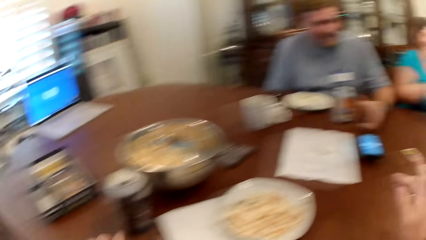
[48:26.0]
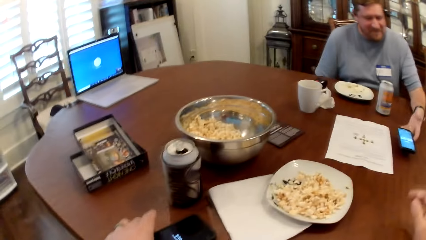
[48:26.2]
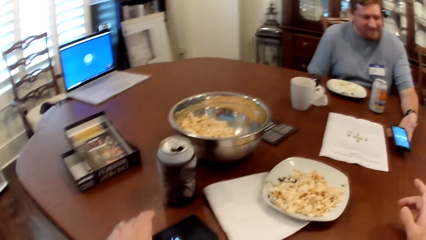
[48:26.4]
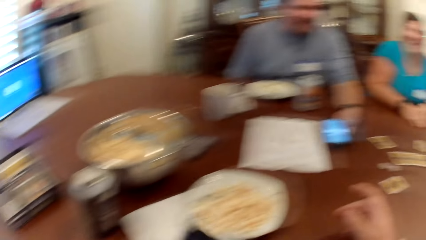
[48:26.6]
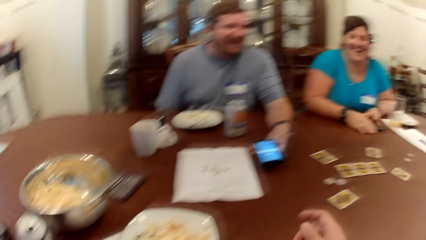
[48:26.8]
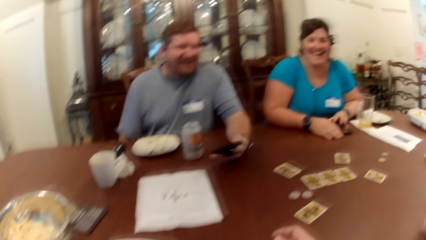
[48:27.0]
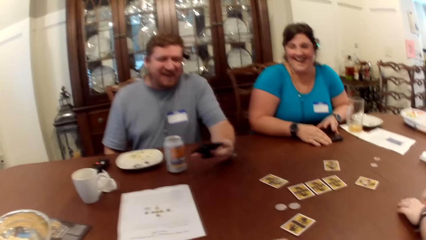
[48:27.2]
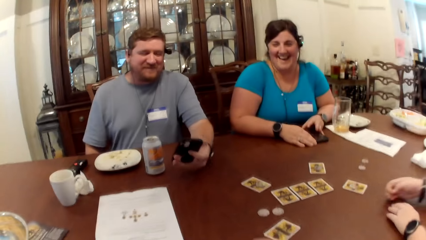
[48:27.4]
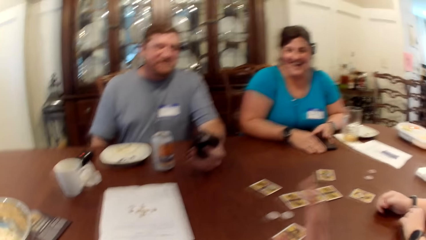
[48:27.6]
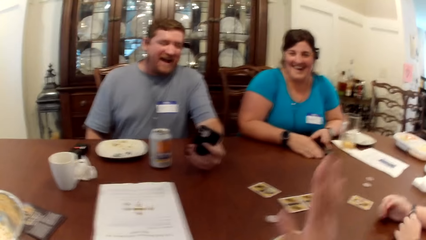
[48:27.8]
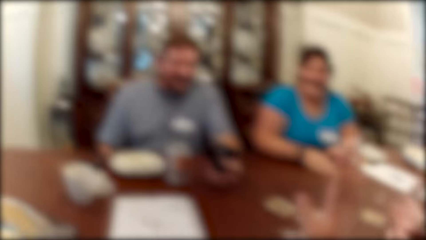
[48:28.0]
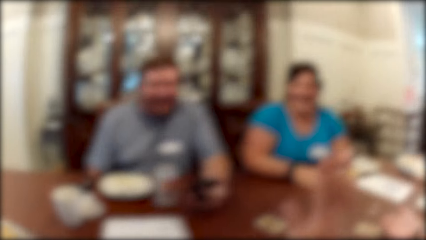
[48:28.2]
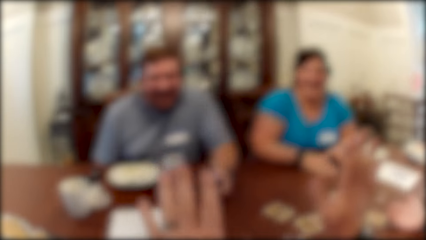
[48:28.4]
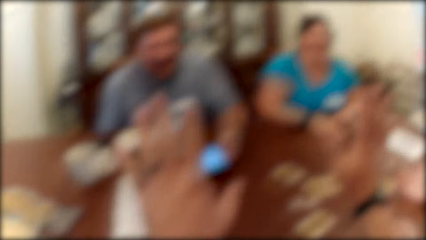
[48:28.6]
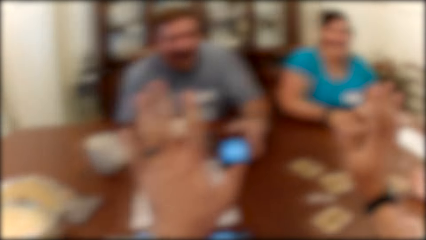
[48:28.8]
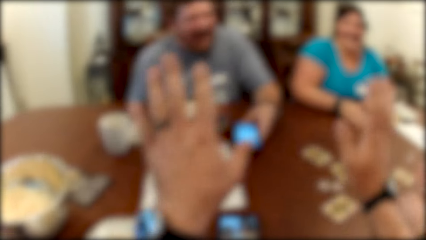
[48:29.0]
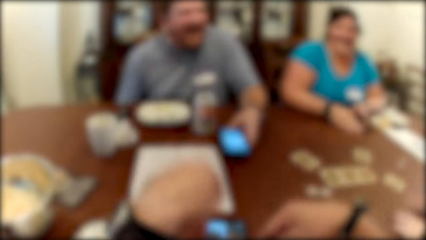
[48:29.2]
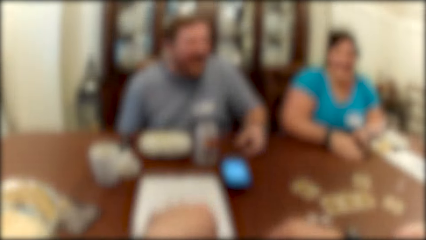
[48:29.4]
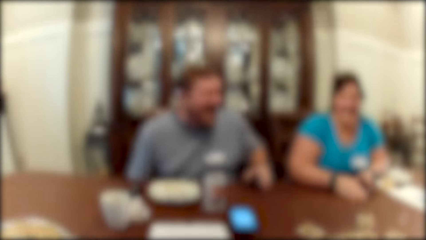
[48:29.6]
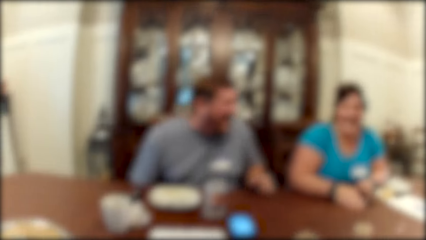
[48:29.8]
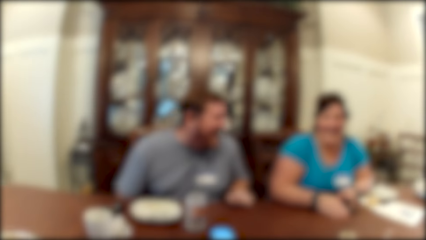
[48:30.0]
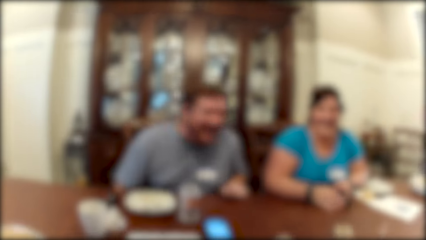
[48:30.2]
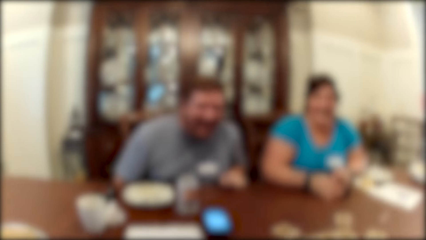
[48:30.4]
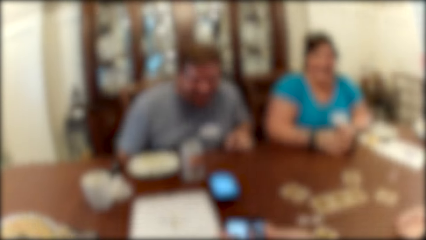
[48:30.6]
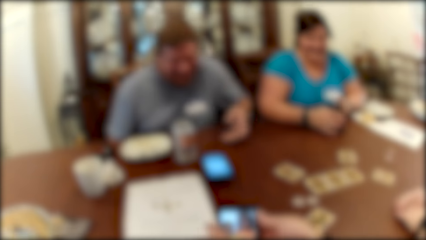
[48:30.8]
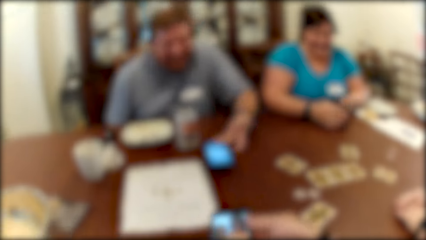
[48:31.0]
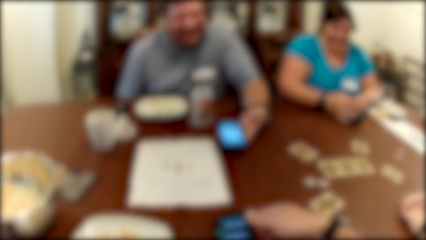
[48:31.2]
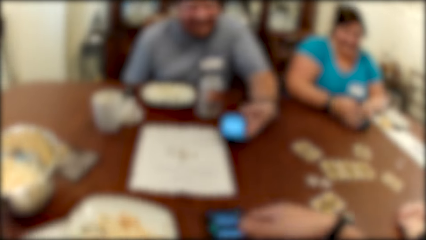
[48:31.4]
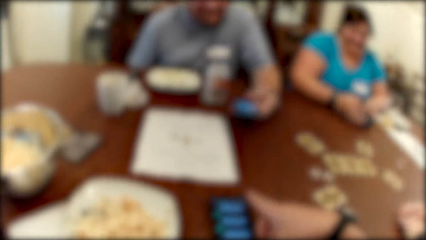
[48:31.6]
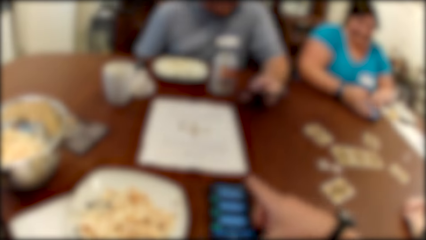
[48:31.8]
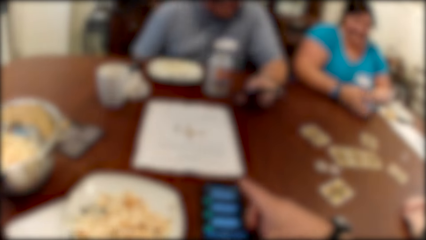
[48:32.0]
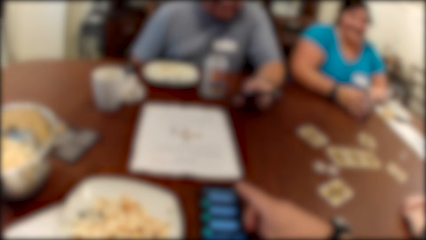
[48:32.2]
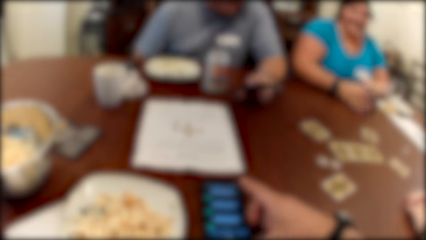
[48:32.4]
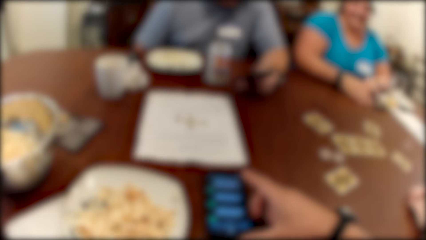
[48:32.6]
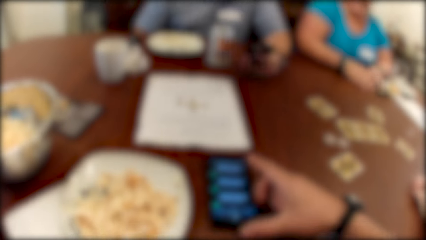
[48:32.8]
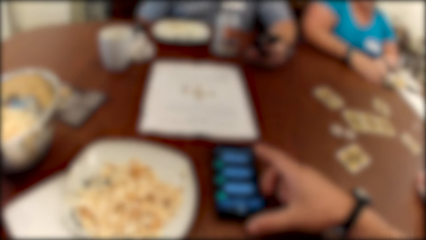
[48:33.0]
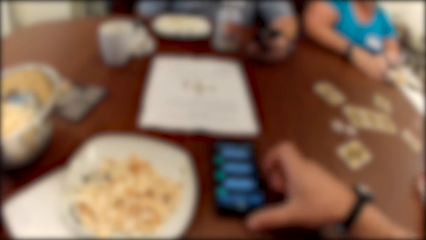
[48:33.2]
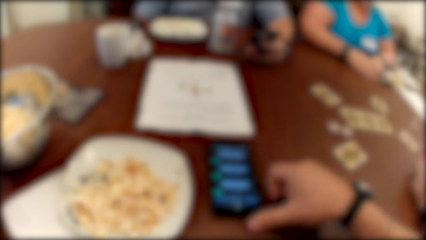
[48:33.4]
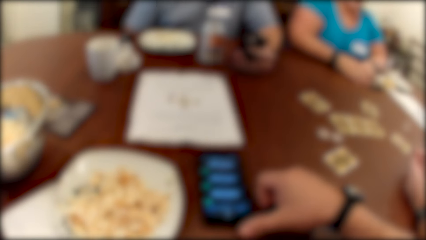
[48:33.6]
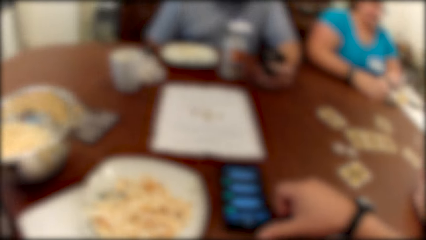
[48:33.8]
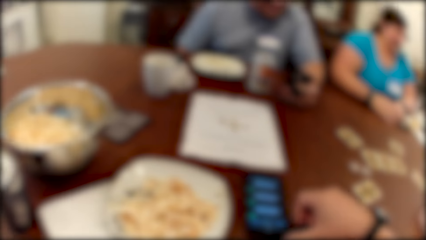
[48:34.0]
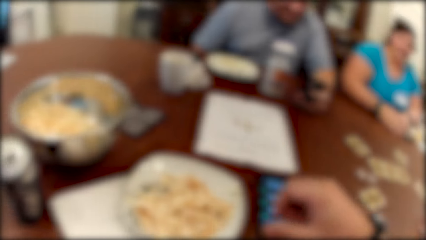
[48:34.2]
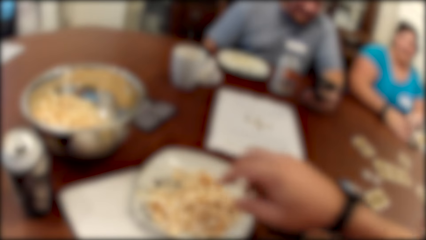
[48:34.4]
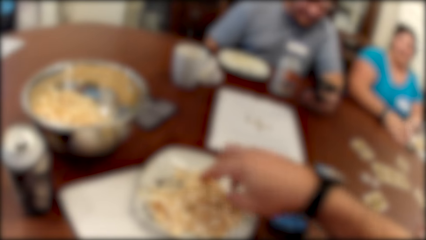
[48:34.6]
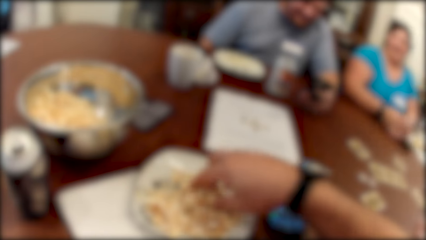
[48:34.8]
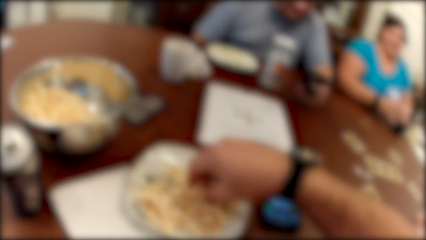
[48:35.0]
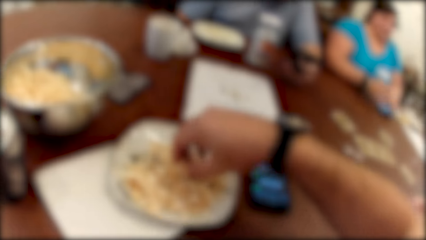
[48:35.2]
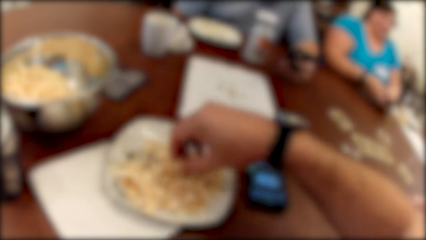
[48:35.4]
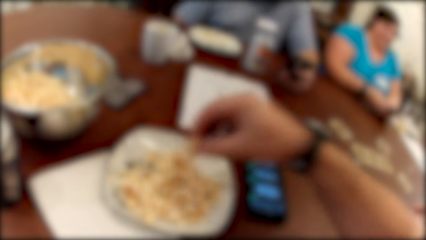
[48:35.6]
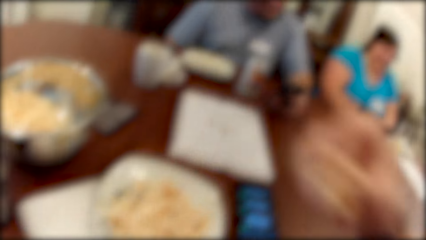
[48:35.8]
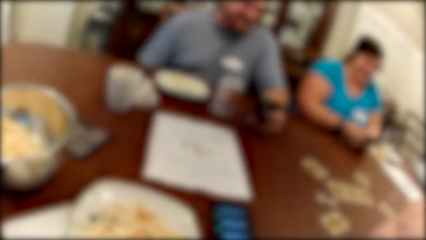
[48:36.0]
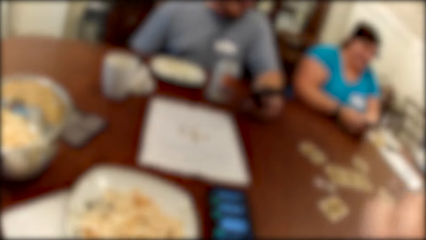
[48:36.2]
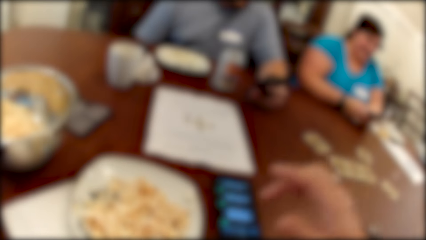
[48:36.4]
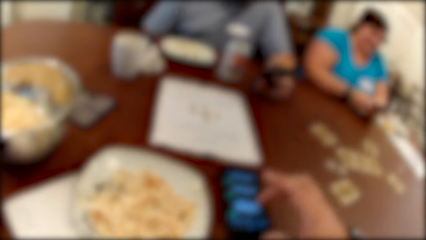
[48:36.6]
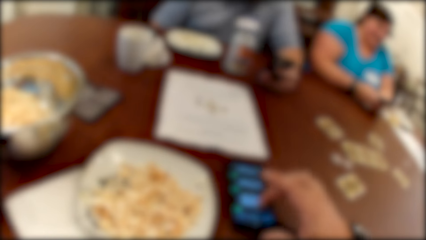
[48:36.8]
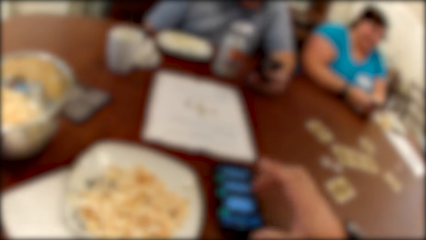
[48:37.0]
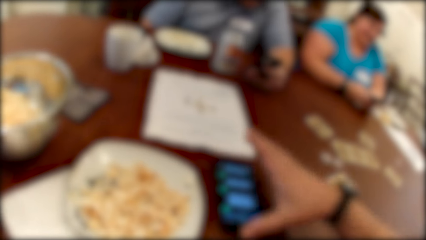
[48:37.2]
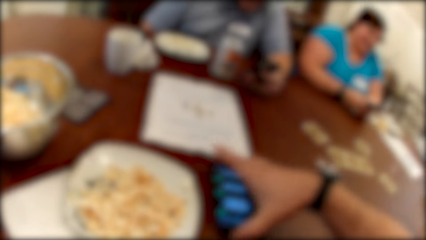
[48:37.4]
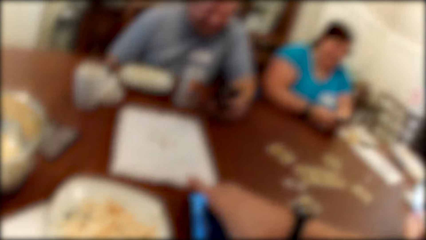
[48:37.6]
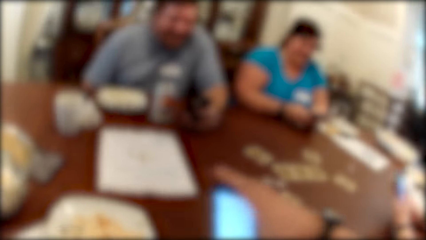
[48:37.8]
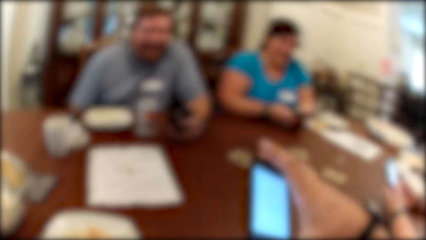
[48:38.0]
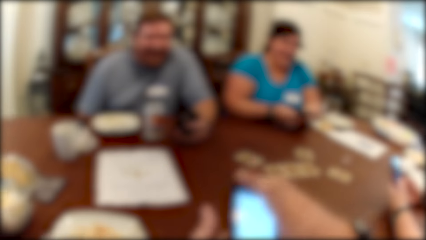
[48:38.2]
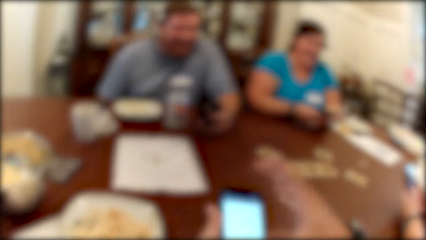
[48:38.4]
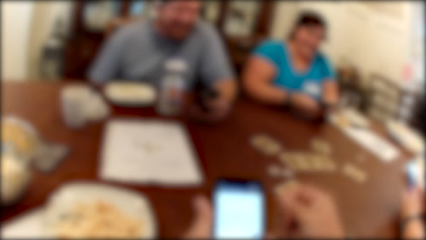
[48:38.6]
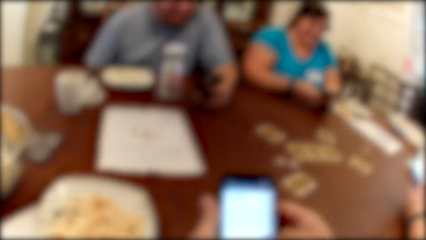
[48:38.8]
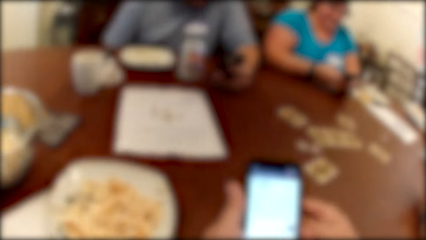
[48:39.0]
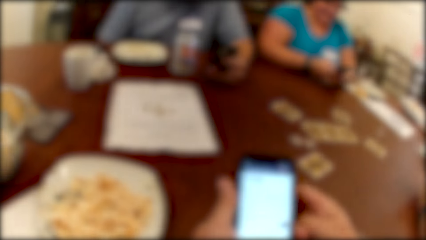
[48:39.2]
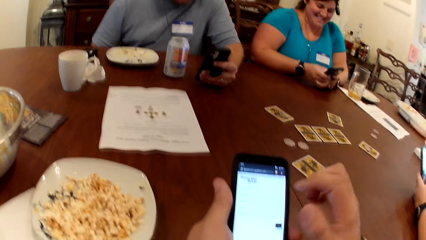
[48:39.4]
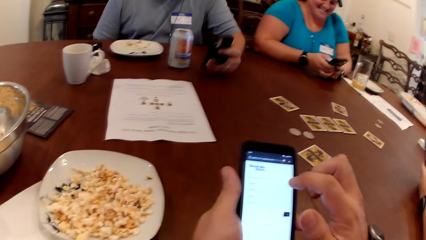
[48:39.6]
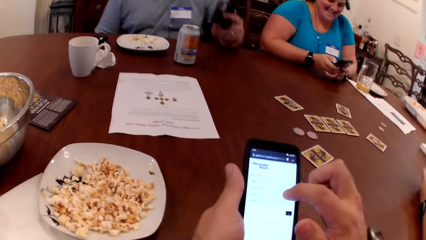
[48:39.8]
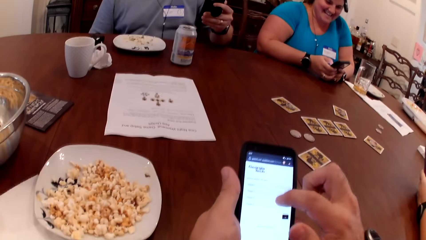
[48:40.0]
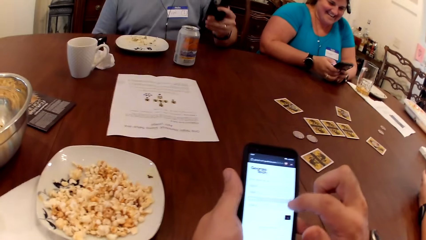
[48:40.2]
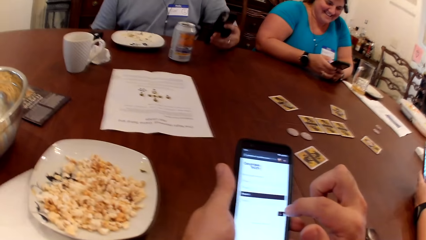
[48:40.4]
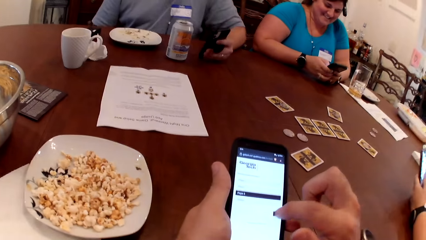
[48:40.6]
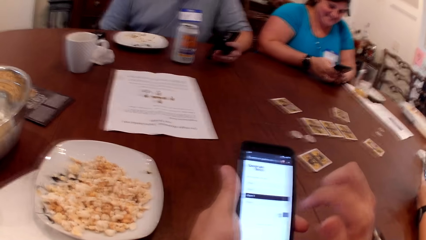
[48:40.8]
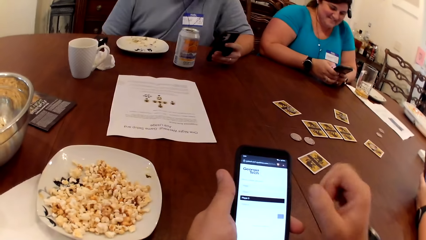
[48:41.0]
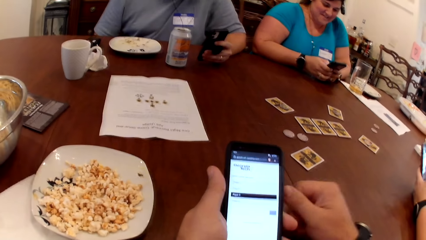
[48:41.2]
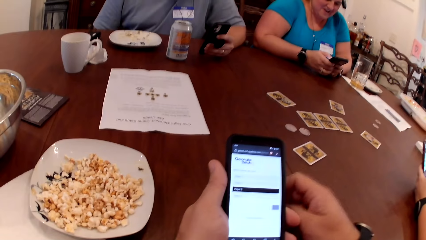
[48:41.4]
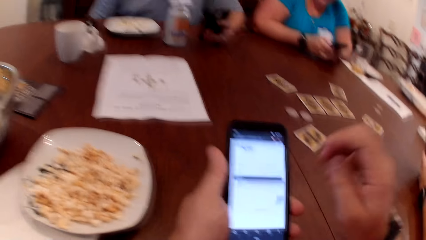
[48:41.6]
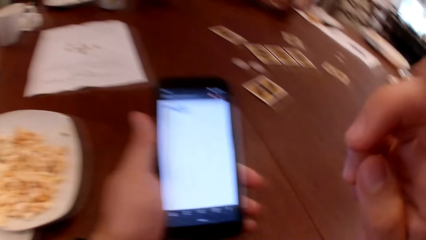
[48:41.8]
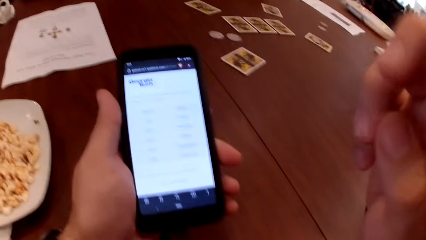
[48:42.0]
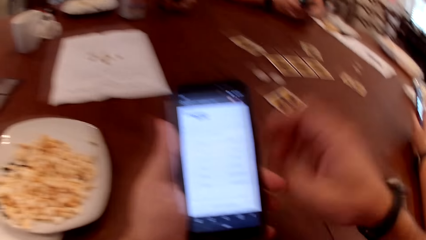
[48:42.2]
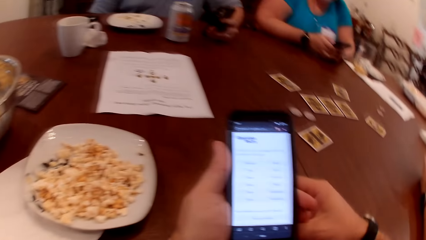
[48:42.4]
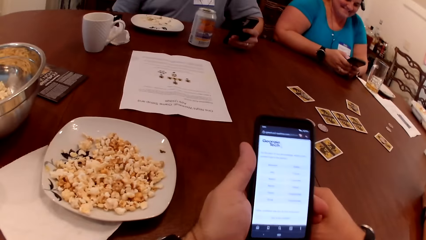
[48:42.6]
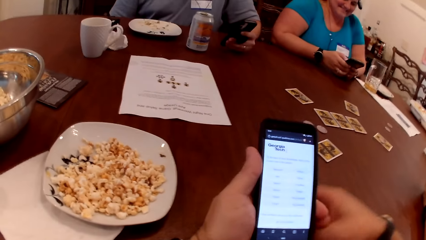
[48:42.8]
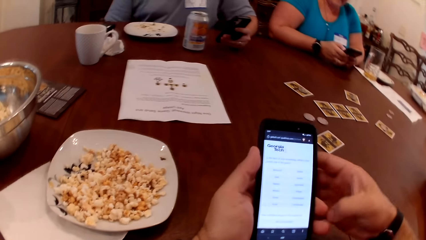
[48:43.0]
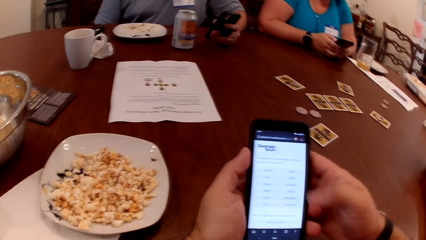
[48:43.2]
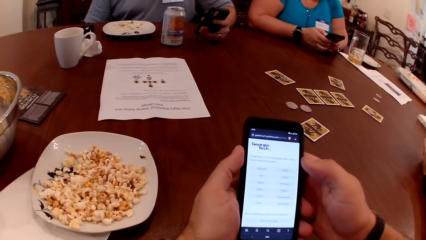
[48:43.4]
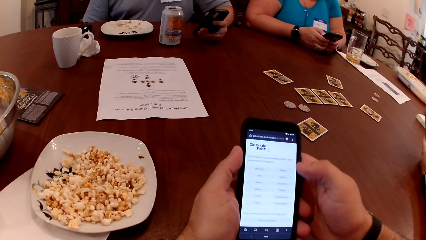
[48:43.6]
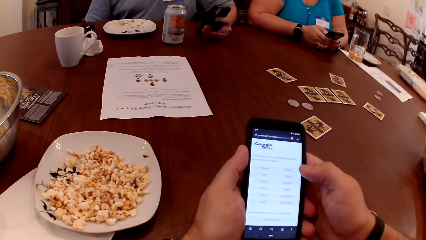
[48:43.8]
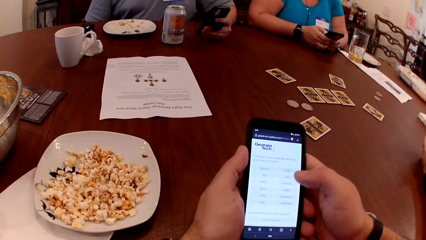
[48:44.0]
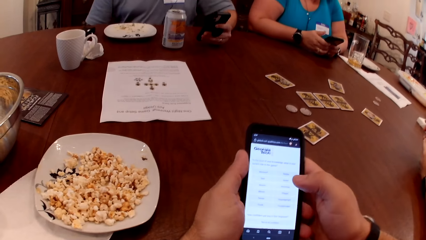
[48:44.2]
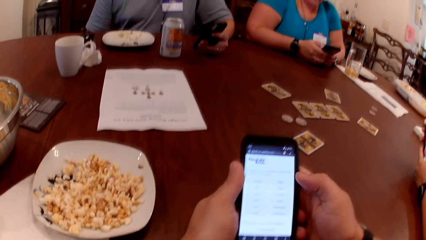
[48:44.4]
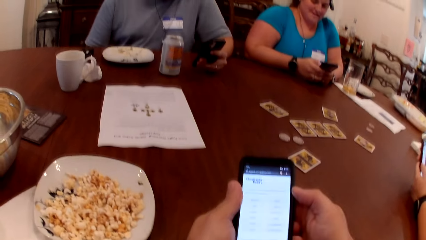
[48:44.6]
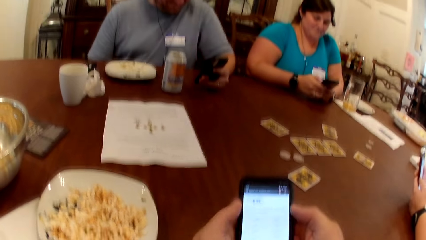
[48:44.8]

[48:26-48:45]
The camera wearer picks a phone on the table with his left hand. The man picks the phone on the table with his left hand, operates the phone on the table with his left hand, and drops the phone on the table with his left hand. The camera wearer lifts his hands. The man picks the phone on the table with his left hand and operates the phone on the table with his left hand. Another man picks the phone on the table with both hands. The camera wearer picks from the plate of popcorn on the table with his right hand. The woman operates the phone on the table with both hands. The camera wearer picks the phone on the table with his right hand. He passes the phone to his left hand and operates the phone with his right hand.
